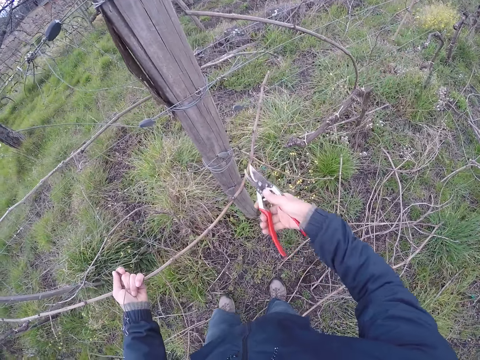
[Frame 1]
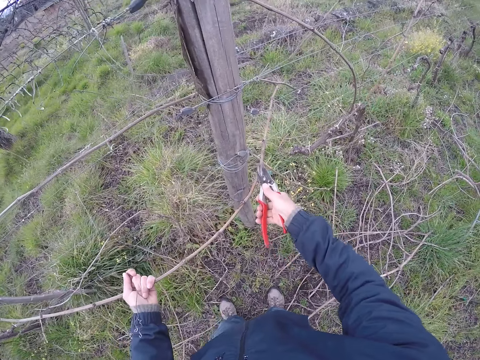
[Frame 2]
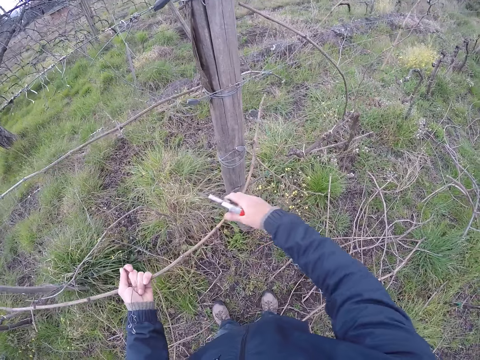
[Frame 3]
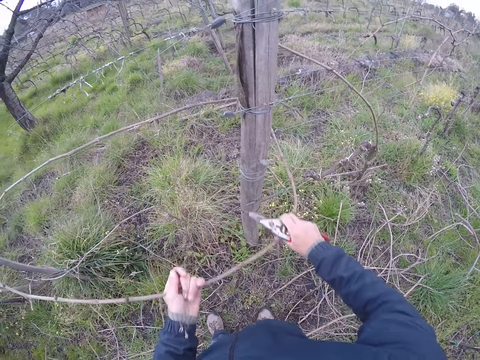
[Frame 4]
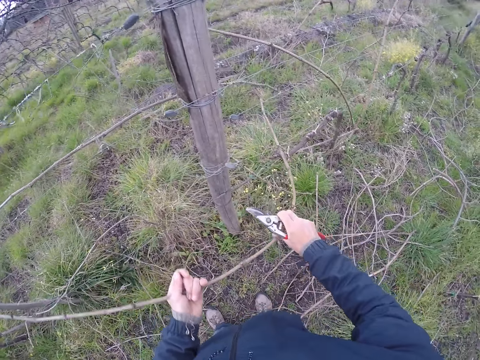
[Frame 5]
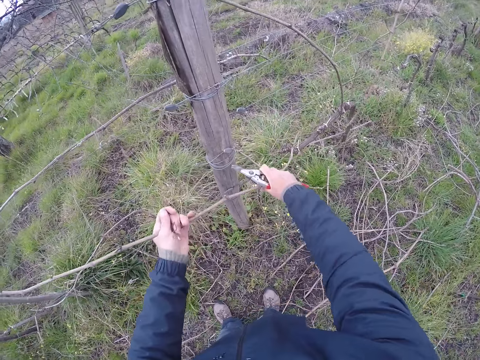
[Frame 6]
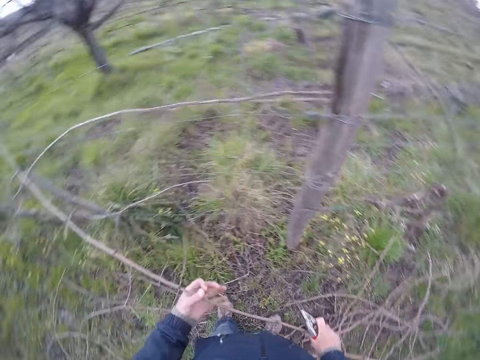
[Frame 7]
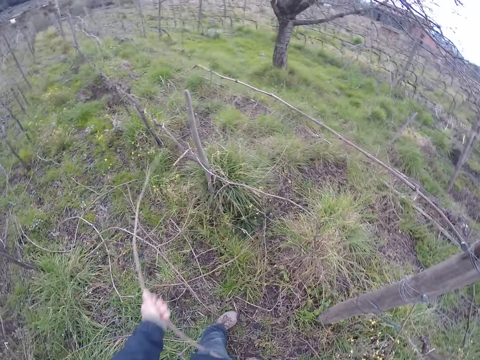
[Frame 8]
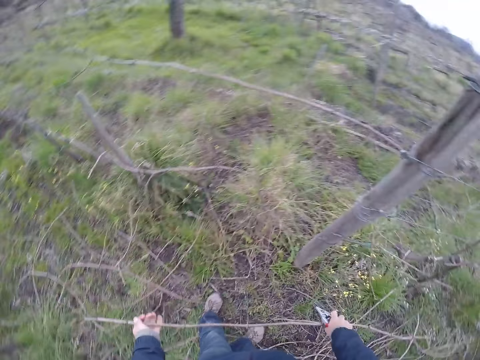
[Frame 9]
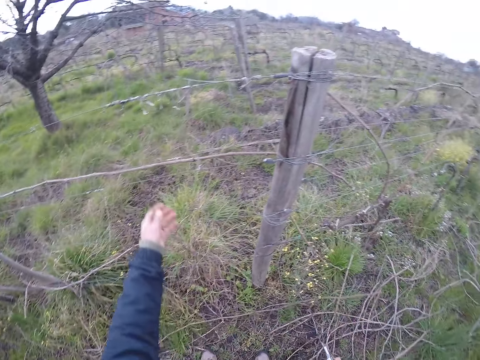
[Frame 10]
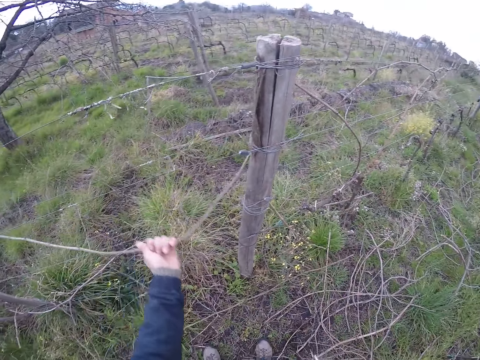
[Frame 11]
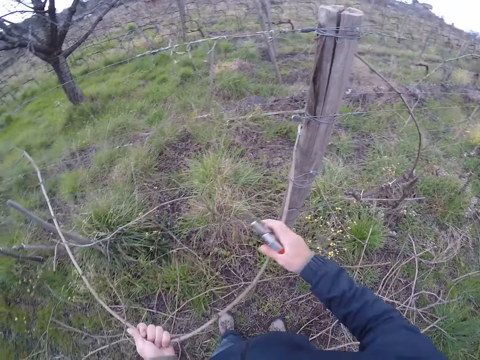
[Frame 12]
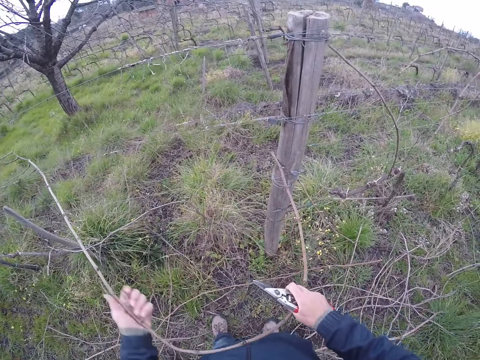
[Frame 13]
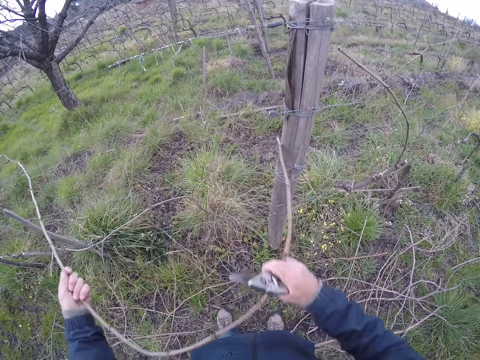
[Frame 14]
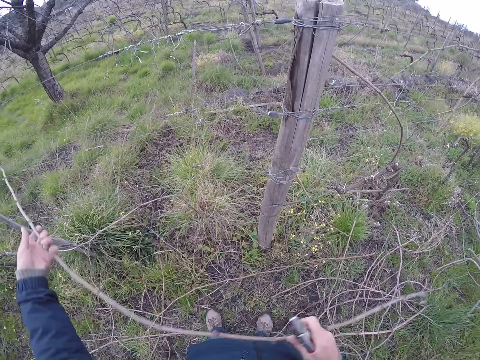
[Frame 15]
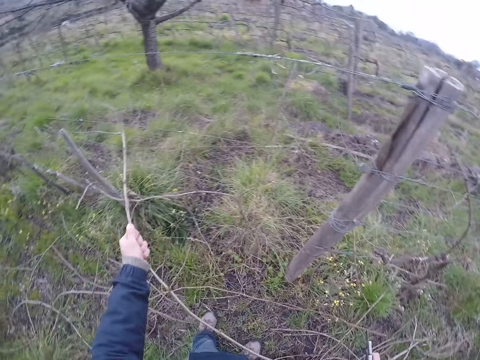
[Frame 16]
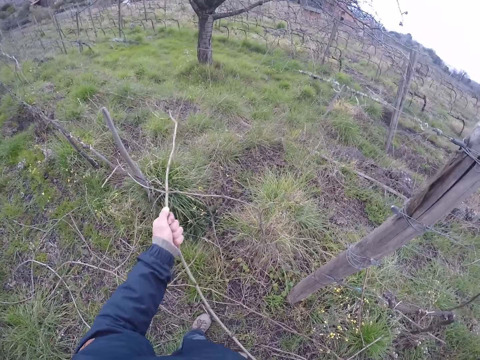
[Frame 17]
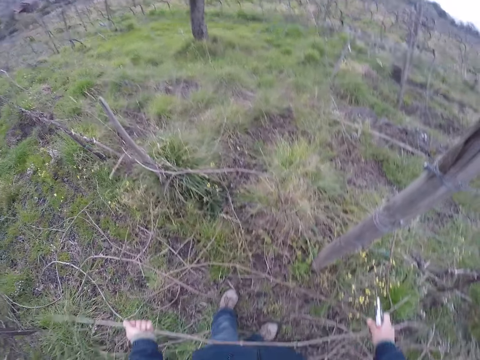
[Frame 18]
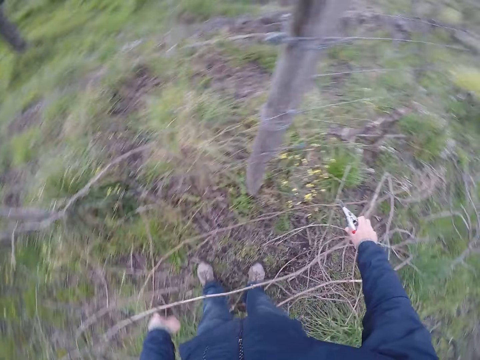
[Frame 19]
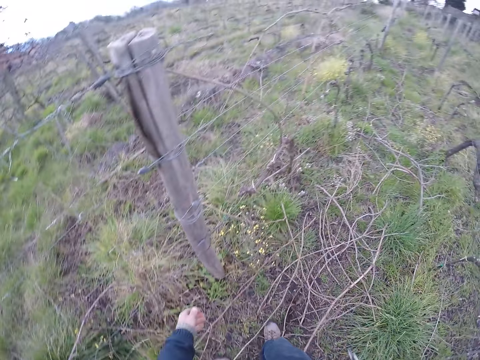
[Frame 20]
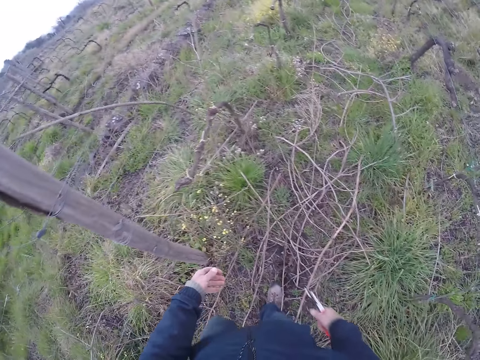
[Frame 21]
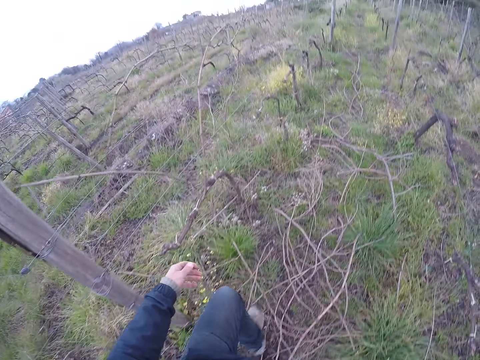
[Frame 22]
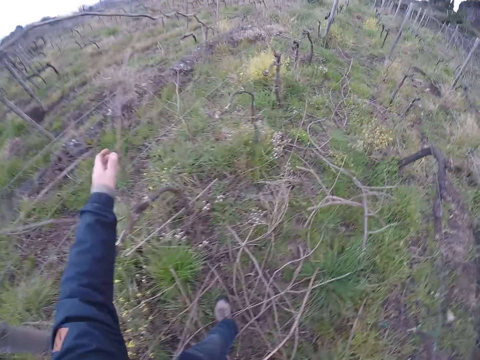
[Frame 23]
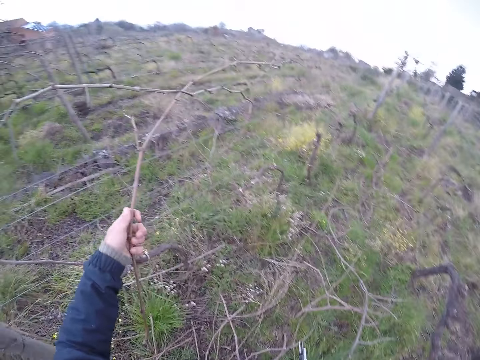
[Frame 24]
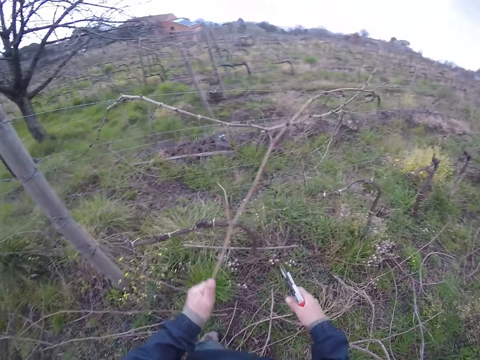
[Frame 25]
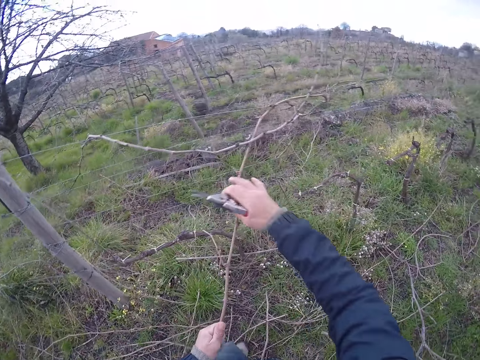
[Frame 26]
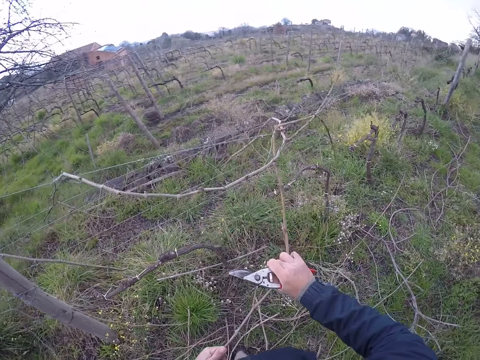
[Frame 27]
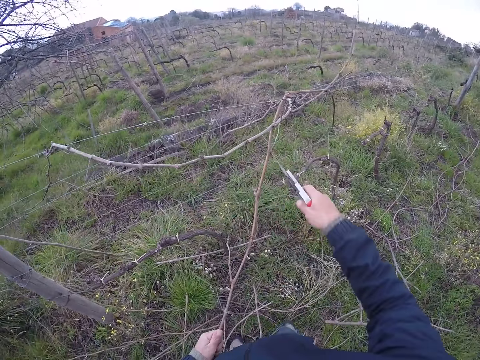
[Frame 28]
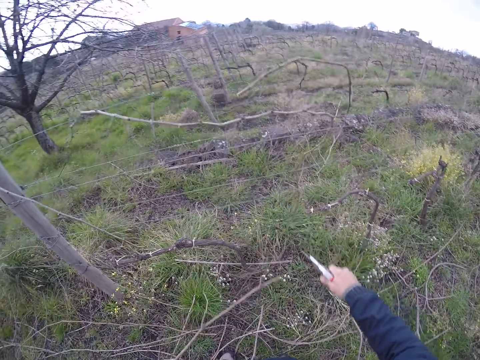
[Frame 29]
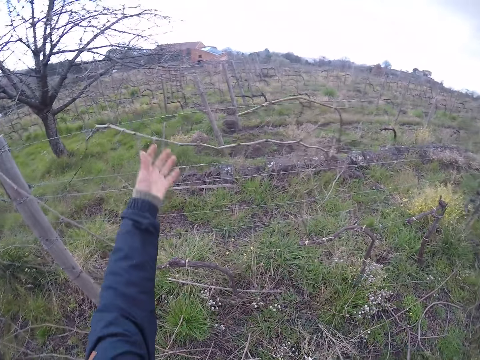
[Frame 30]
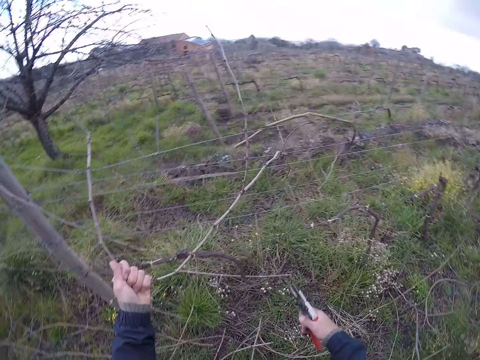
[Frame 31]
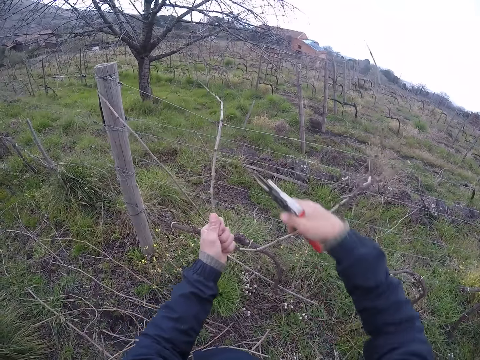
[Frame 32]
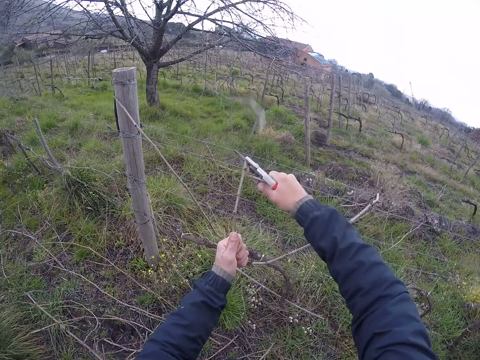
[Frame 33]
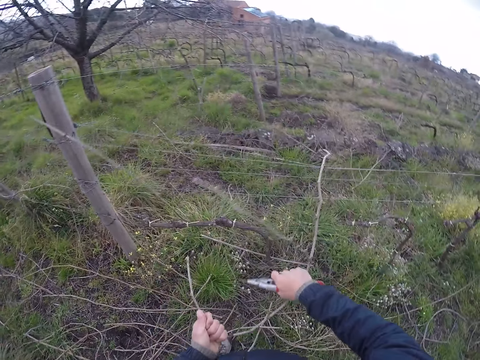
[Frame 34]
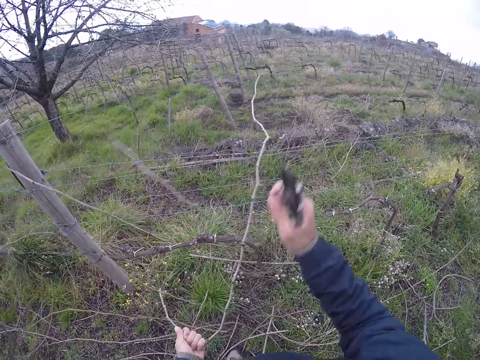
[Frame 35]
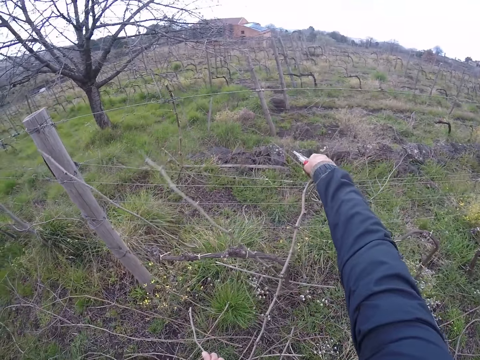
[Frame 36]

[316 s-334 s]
The camera wearer cuts the stick on the barbed wire with the side cutter in his right hand. He pulls the stick on the barbed wire with both hands. He adjusts his left hand on the stick. He pulls the stick on the barbed wire with both hands. He drops the stick on the ground with both hands. He pulls a stick on the barbed wire with his left hand. He pulls the stick on the barbed wire with both hands. He adjusts his left hand on the stick. He pulls the stick on the barbed wire with both hands. He drops the stick on the ground with both hands. He pulls a stick on the barbed wire with his left hand. He holds the stick. He pulls the stick on the barbed wire with both hands. He cuts the stick on the barbed wire with the side cutter in his right hand. He pulls a stick on the barbed wire with his left hand. He cuts the stick on the barbed wire with the side cutter in his right hand. He pulls the stick on the barbed wire with both hands. He pulls it again.

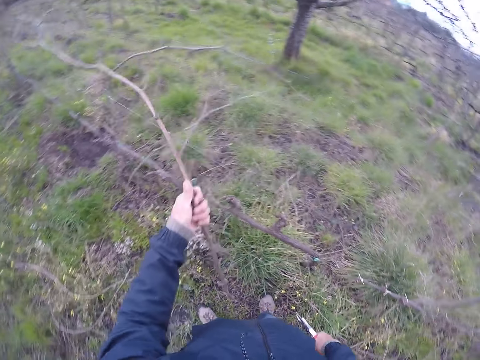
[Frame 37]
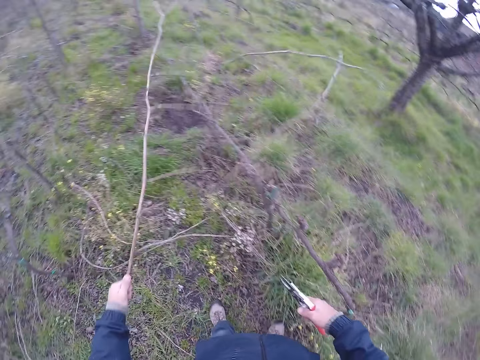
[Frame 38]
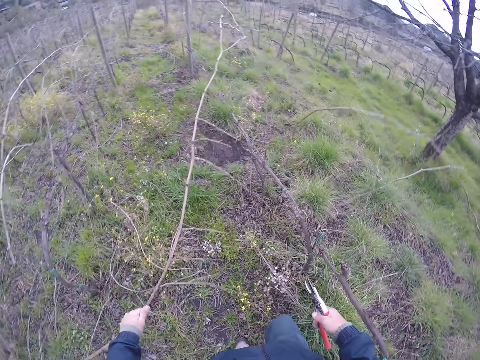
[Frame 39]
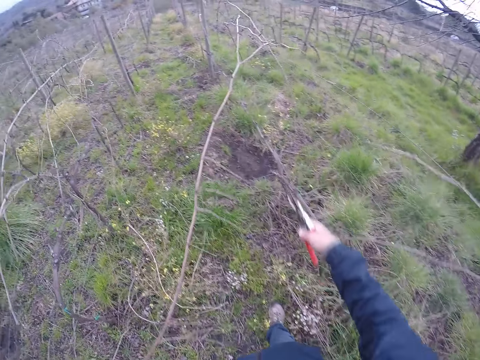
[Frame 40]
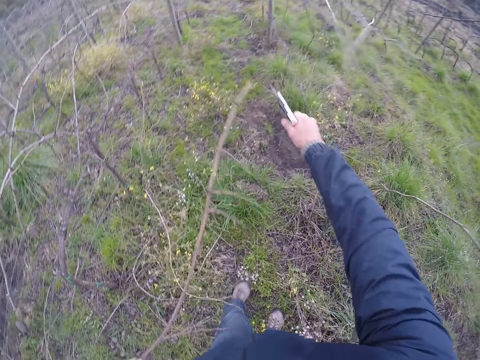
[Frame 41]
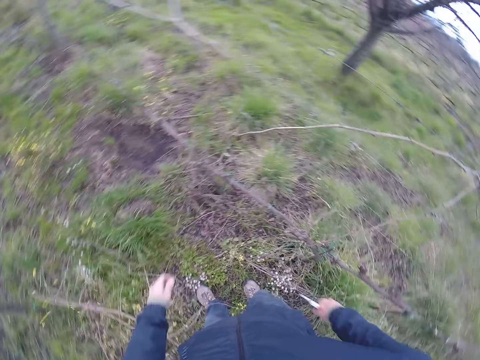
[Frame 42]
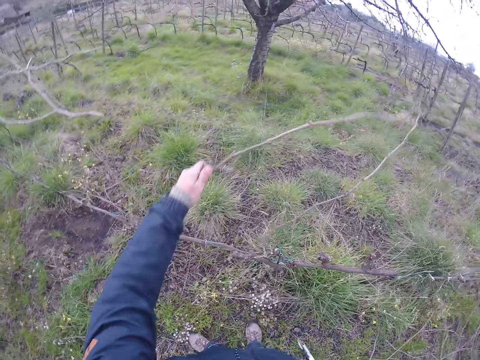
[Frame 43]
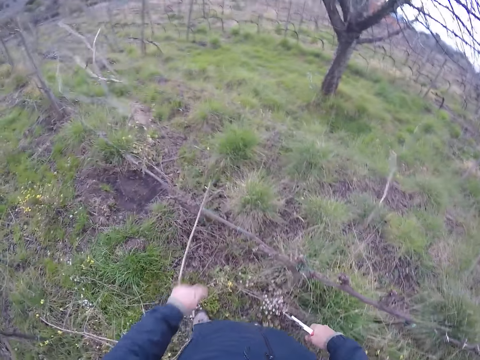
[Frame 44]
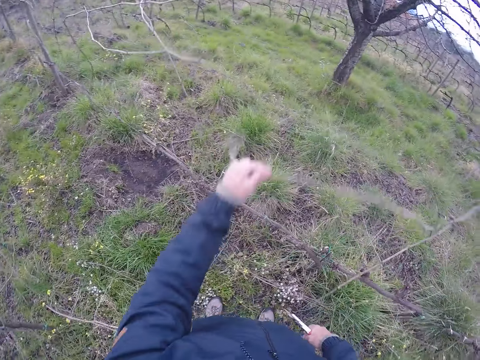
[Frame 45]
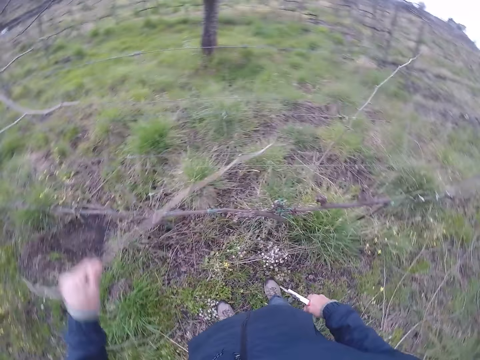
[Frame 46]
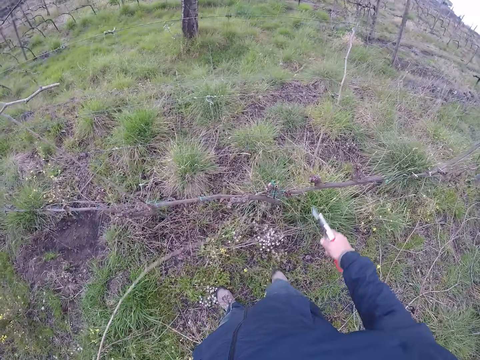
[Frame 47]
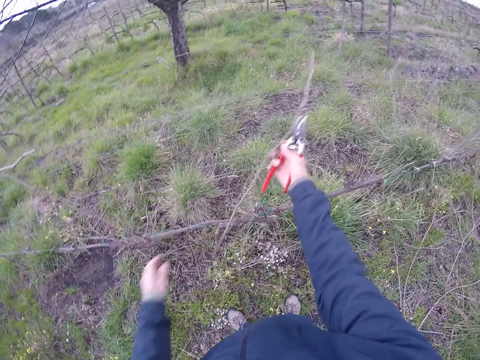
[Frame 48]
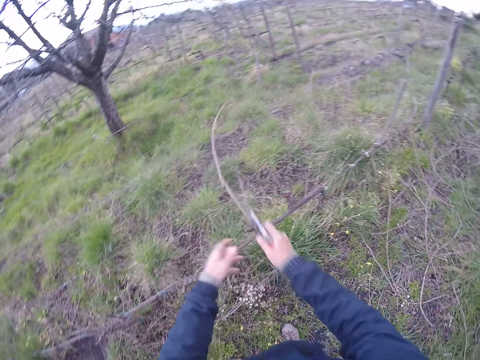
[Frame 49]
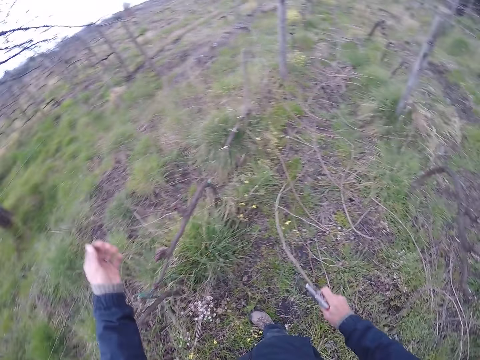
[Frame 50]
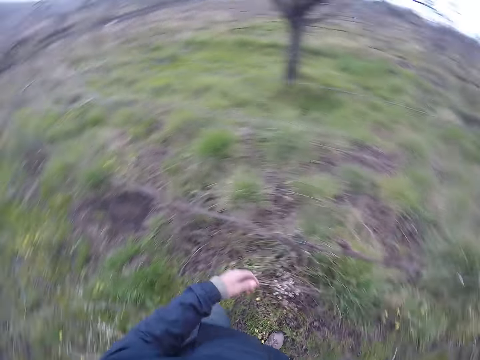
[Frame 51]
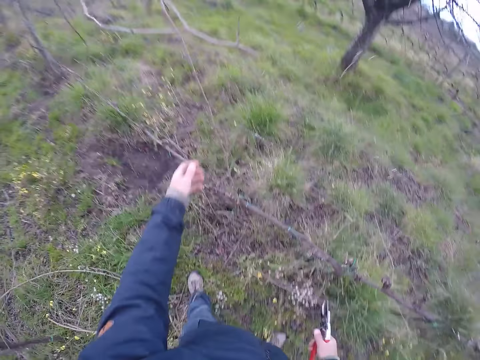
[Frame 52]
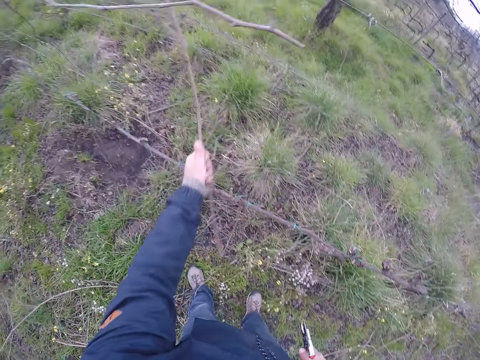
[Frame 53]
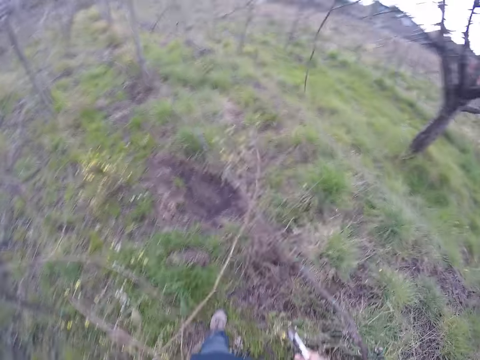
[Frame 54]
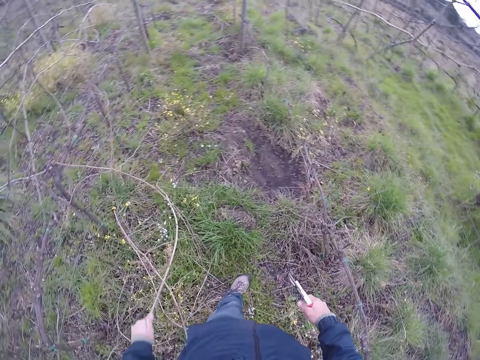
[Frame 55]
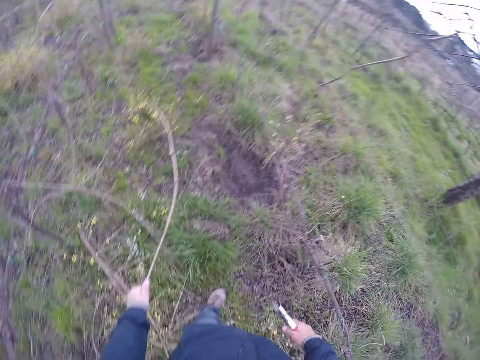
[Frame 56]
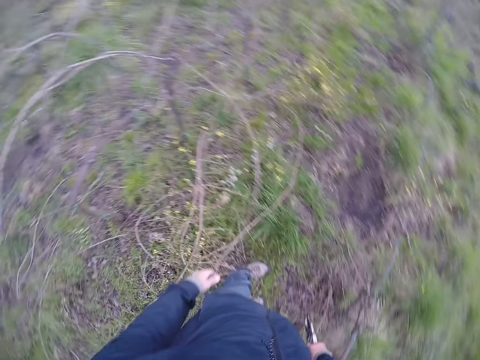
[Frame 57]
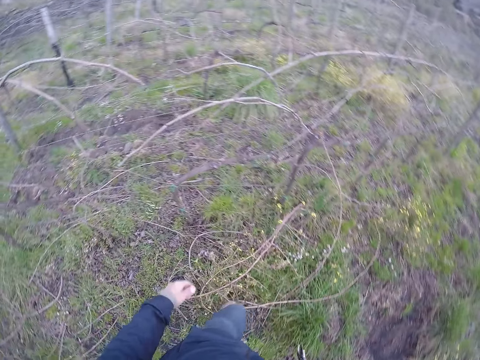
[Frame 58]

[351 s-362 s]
The camera wearer pulls a stick on the barbed wire with his left hand. He picks up the stick. He cuts the stick on the barbed wire with the side cutter in his right hand. He drops the stick on the ground with his left hand. He pulls a stick on the barbed wire with his left hand. He pulls one again. He pulls the stick on the barbed wire with both hands. He drops the stick on the ground with his right hand. He pulls a stick on the barbed wire with his left hand. He drops the stick on the ground with his left hand.
